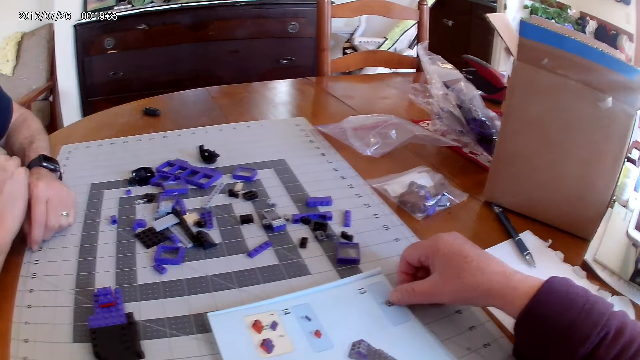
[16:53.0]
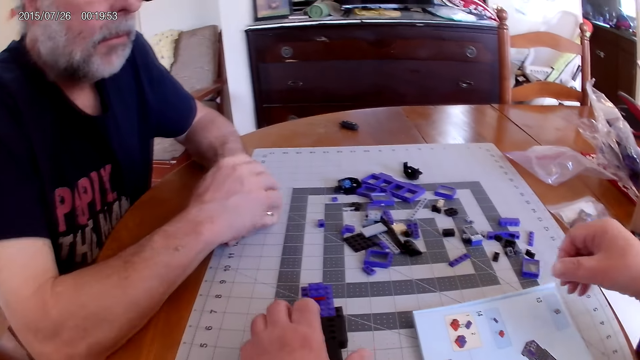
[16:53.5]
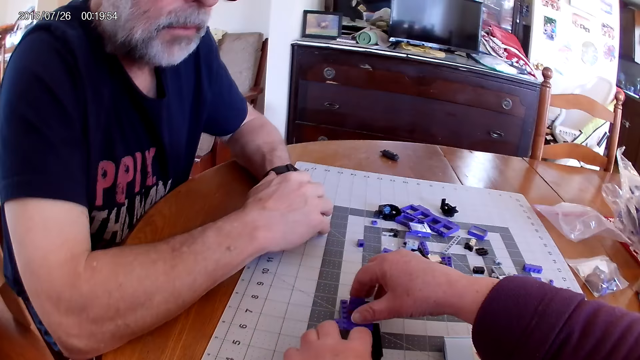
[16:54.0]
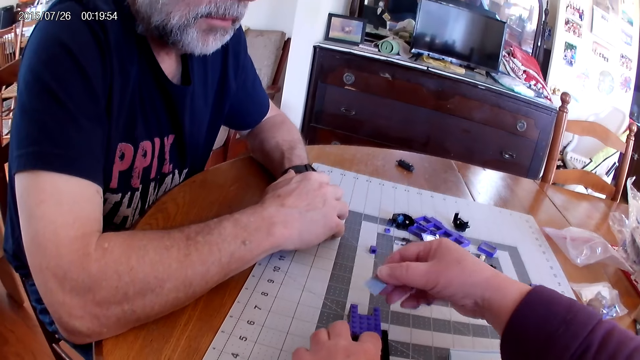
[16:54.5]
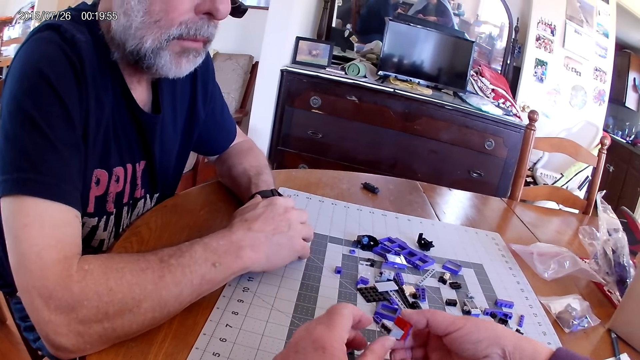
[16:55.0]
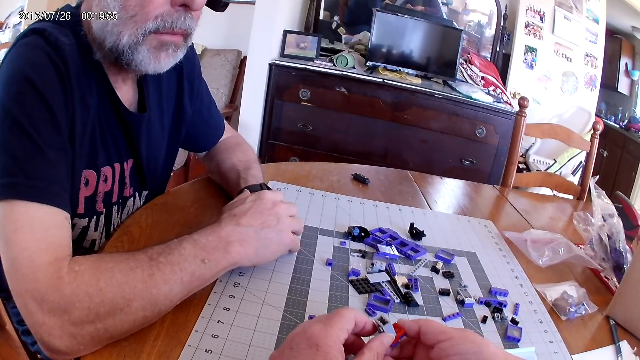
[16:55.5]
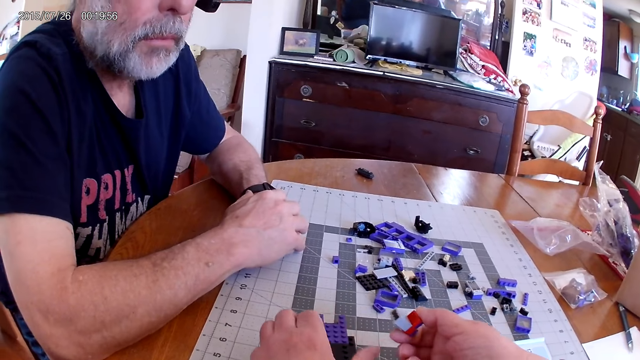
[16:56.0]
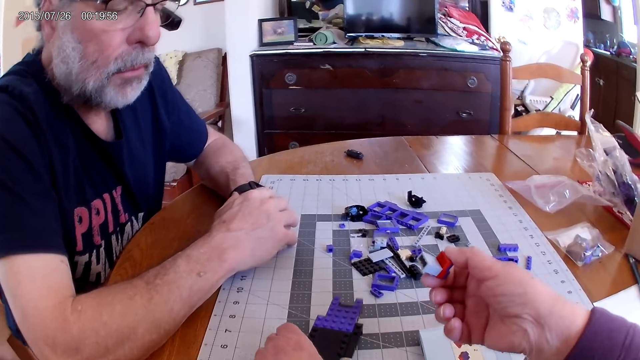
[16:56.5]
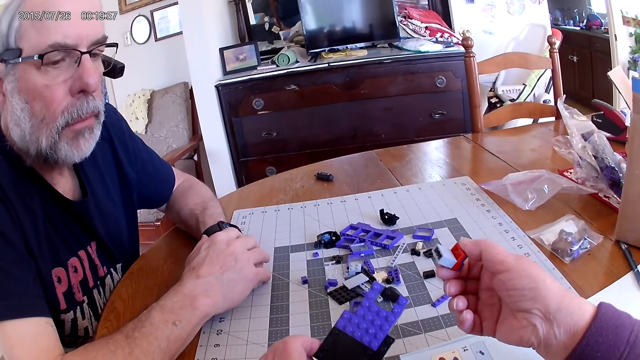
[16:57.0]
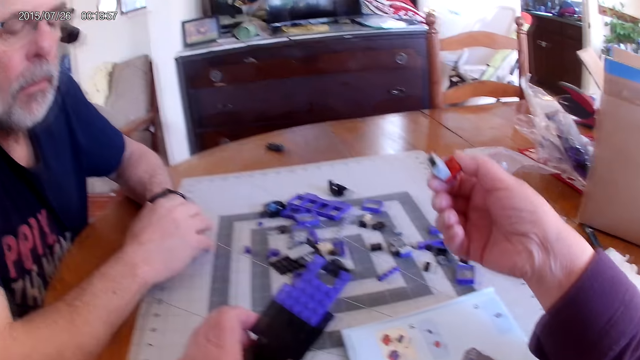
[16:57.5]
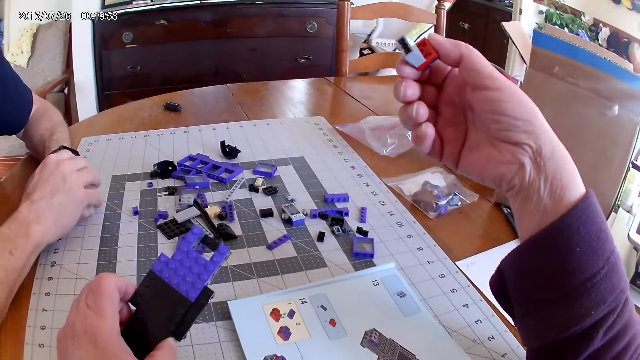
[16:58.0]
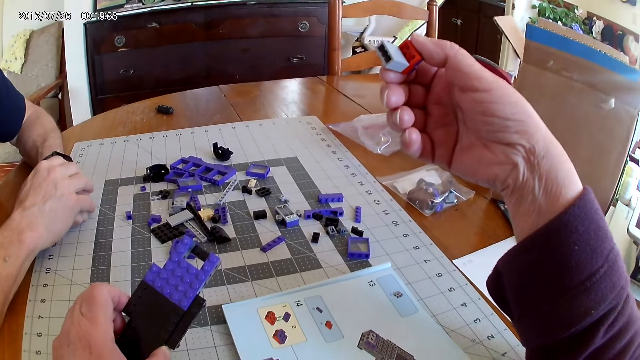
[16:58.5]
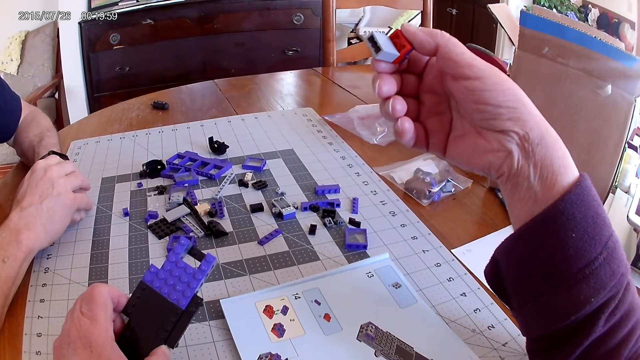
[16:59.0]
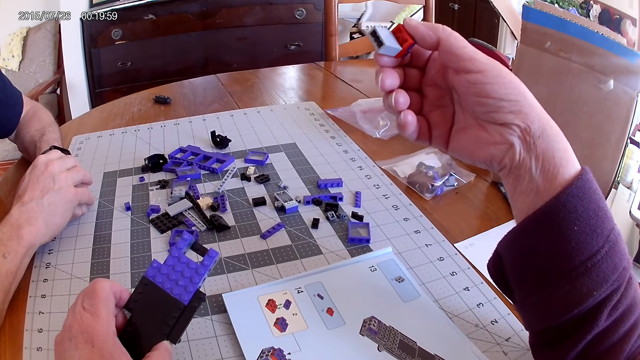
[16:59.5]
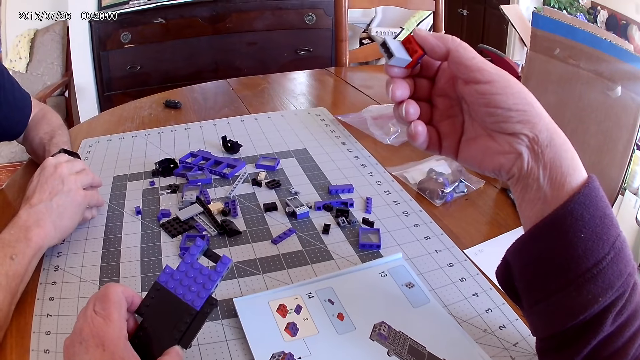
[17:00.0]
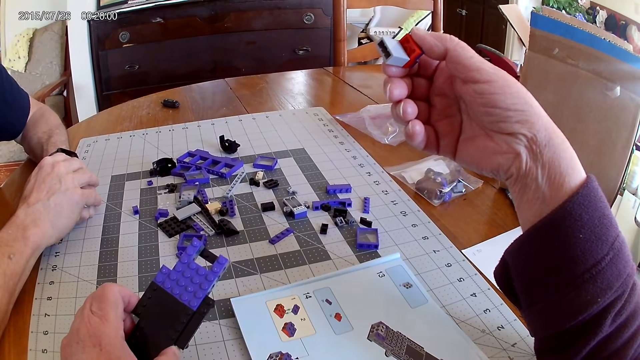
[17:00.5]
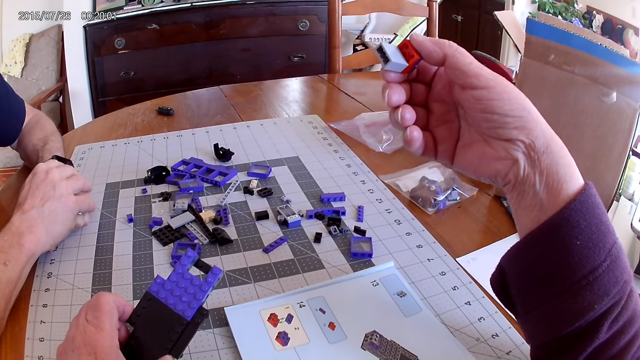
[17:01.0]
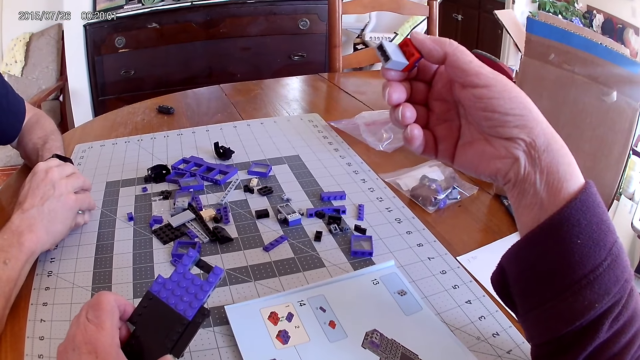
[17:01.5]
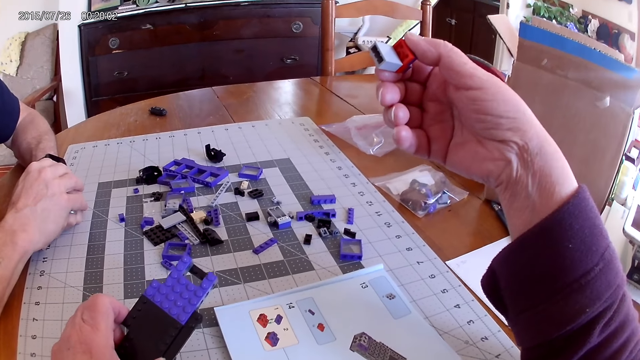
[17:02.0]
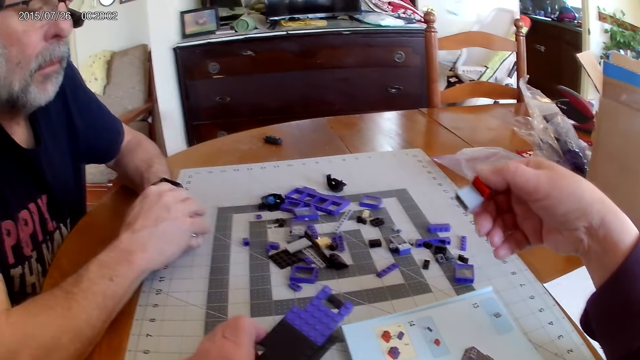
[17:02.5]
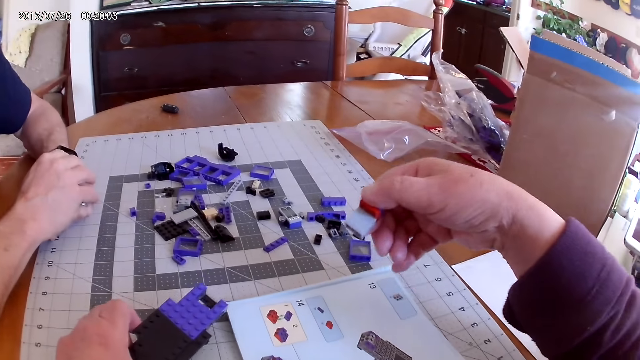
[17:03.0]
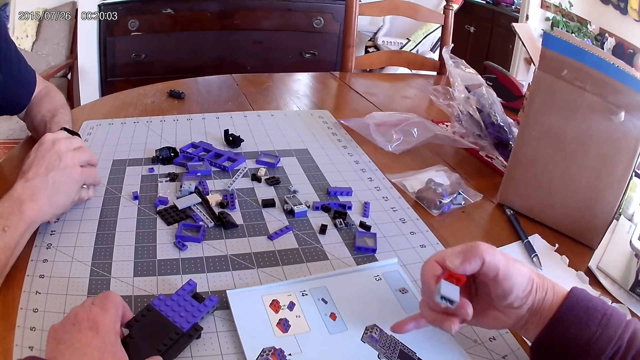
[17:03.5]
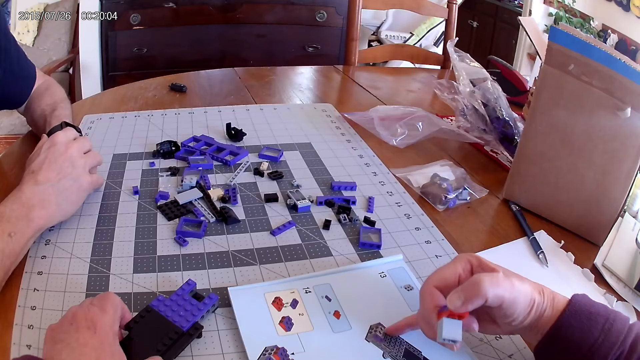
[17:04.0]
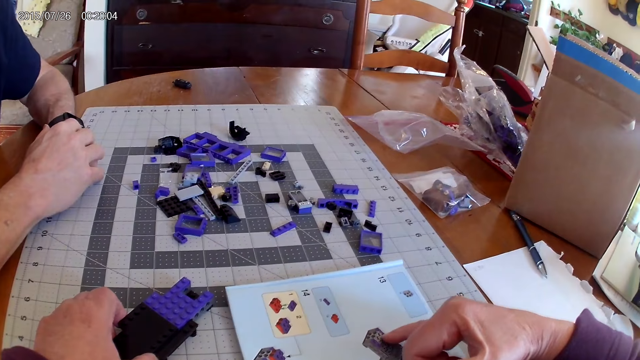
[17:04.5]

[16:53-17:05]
The camera wearer picks up a plastic piece. They pick up a plastic model. They lift up the device parts. They look at an instructional manual book.

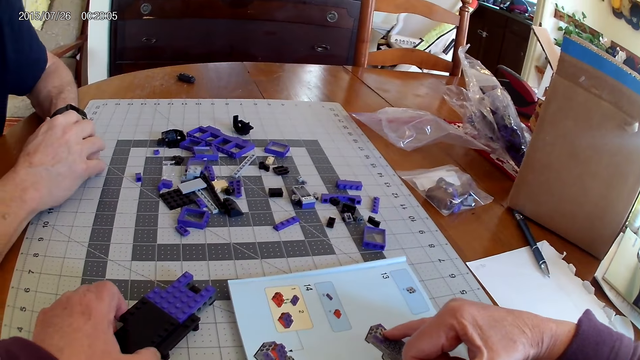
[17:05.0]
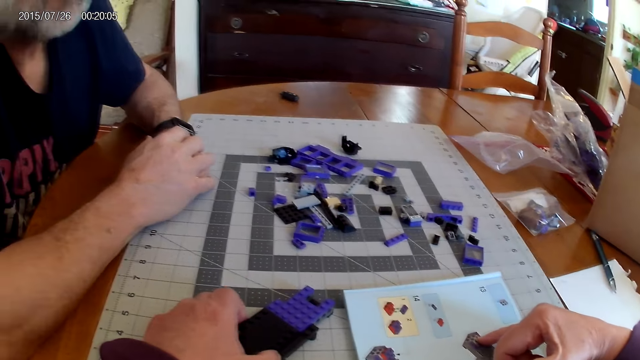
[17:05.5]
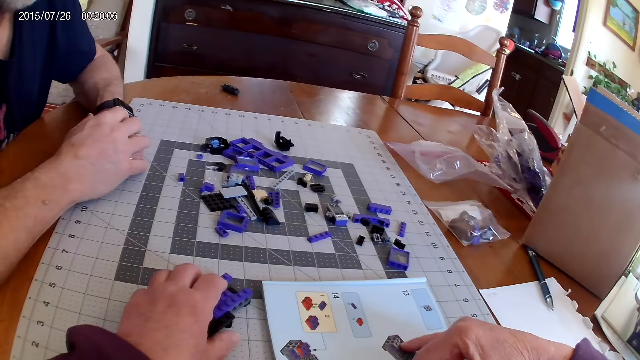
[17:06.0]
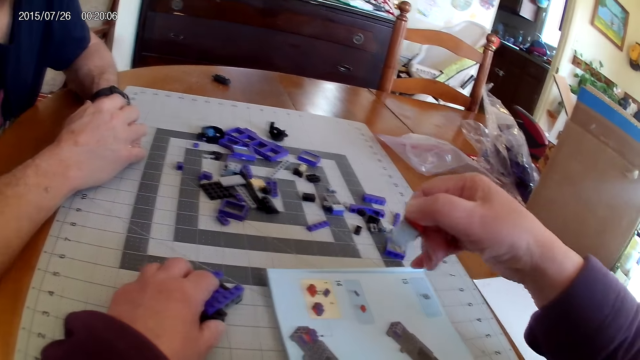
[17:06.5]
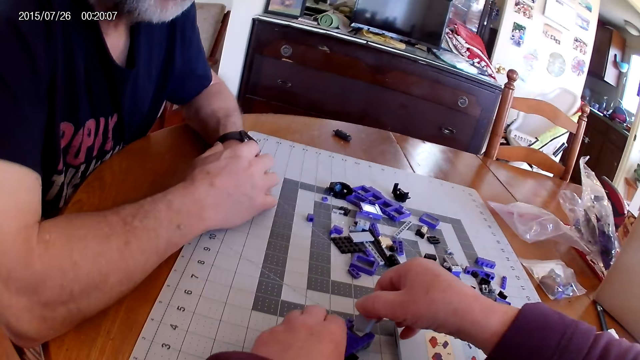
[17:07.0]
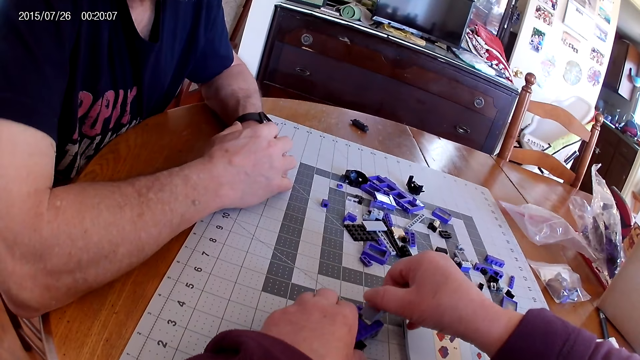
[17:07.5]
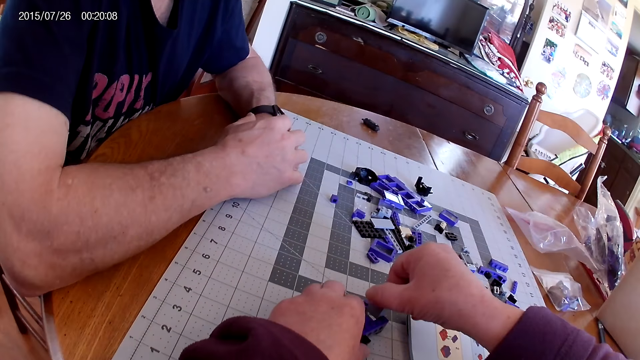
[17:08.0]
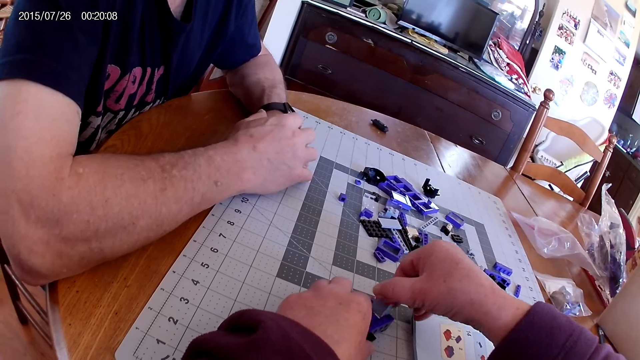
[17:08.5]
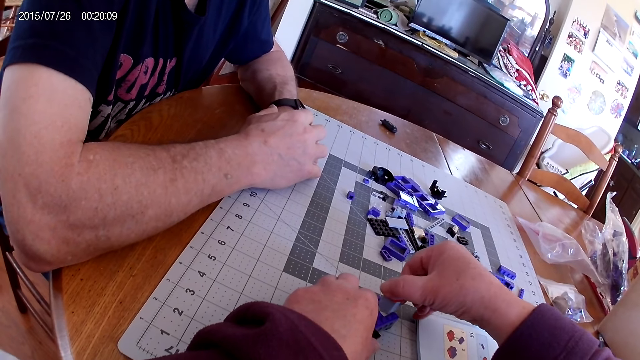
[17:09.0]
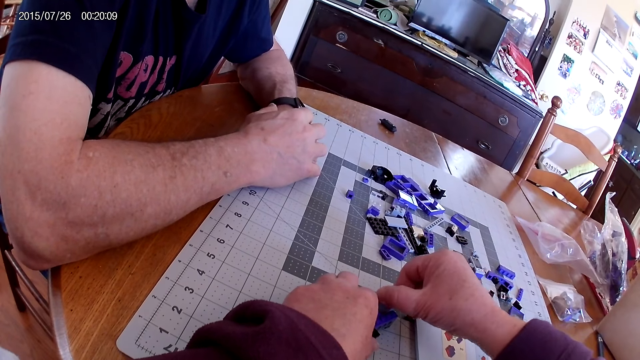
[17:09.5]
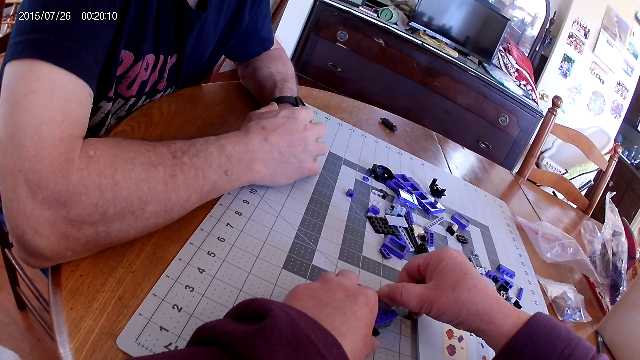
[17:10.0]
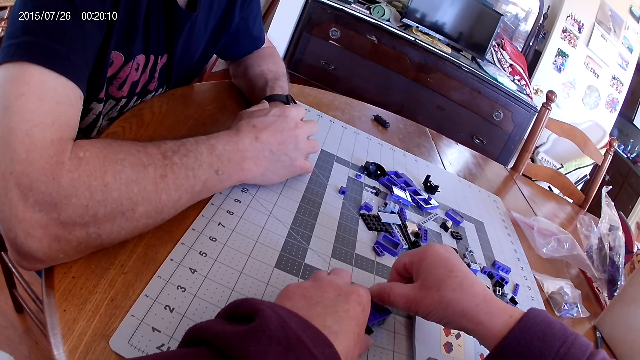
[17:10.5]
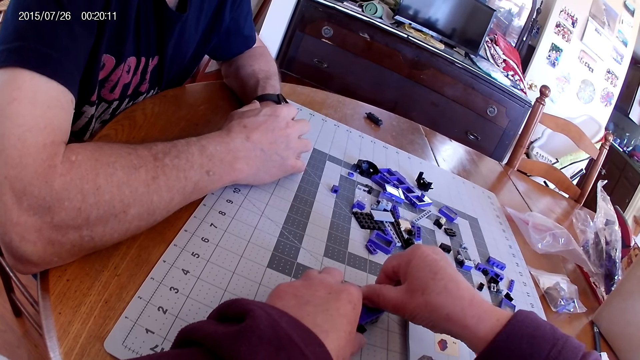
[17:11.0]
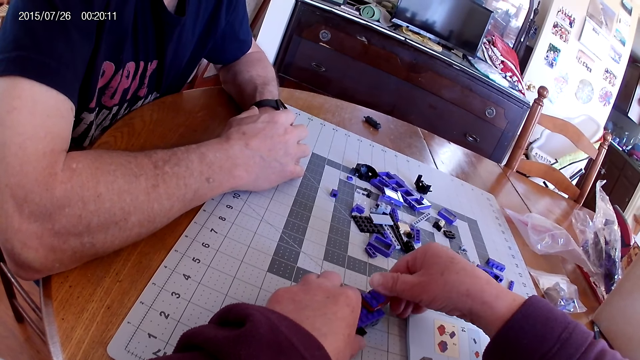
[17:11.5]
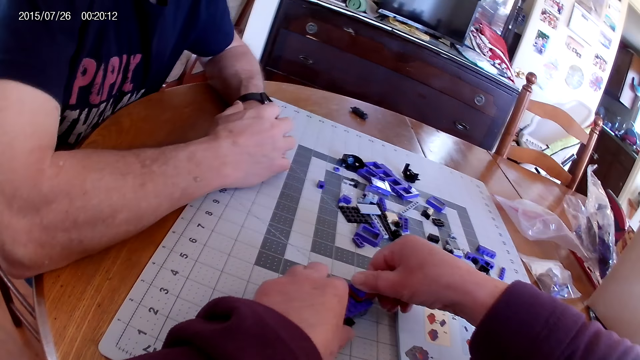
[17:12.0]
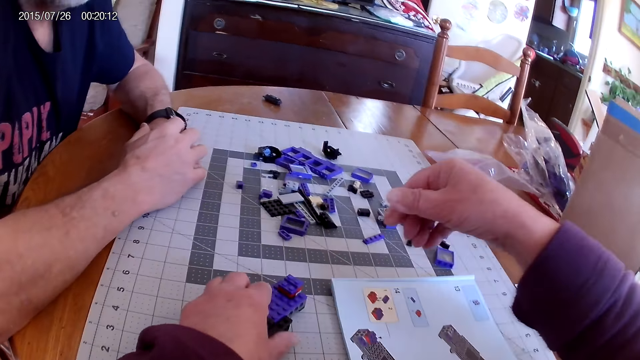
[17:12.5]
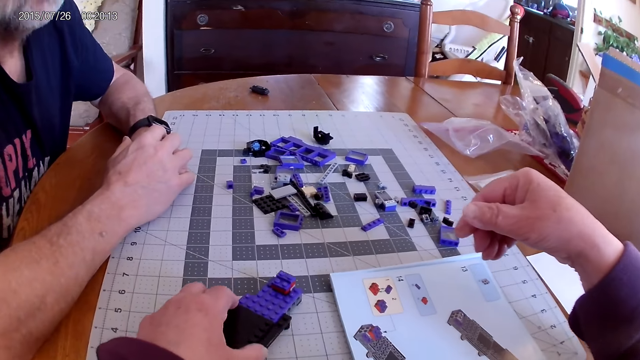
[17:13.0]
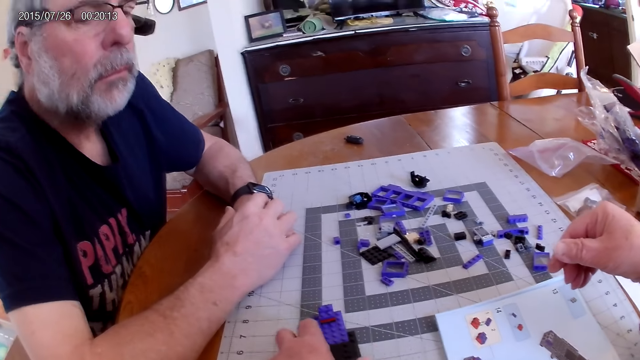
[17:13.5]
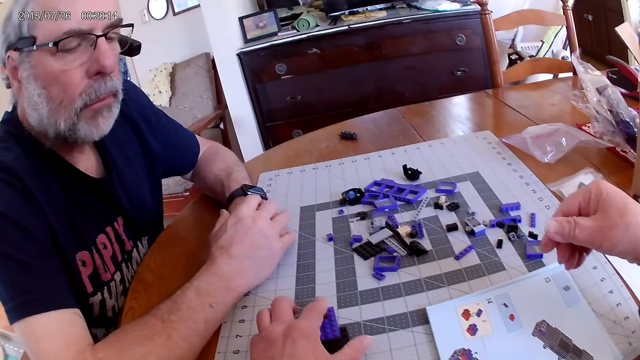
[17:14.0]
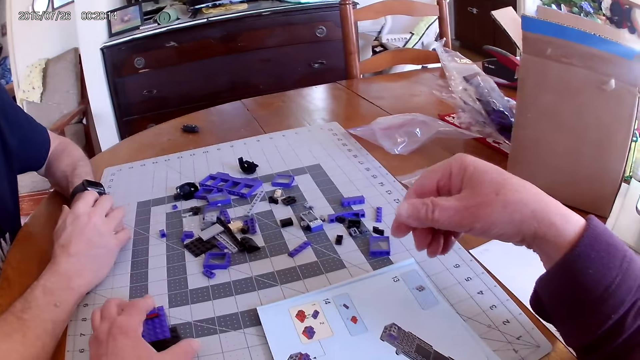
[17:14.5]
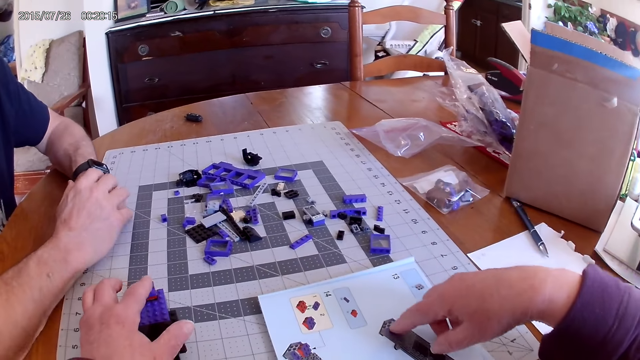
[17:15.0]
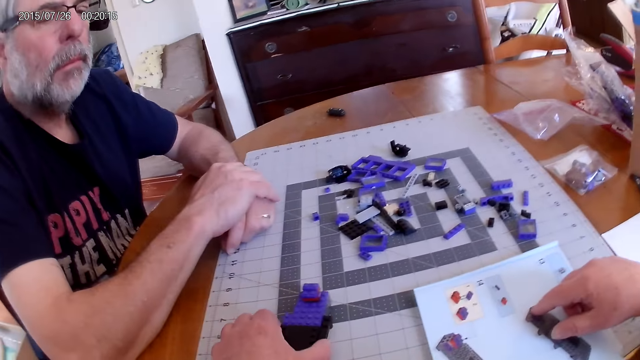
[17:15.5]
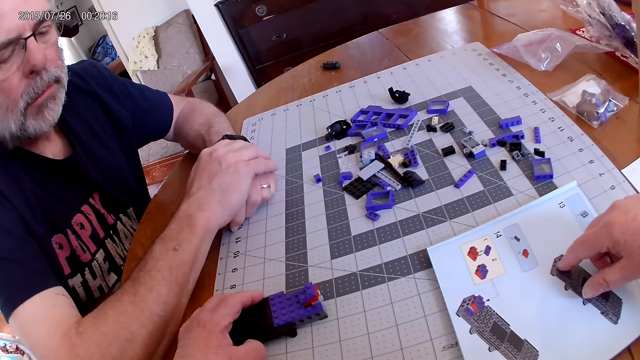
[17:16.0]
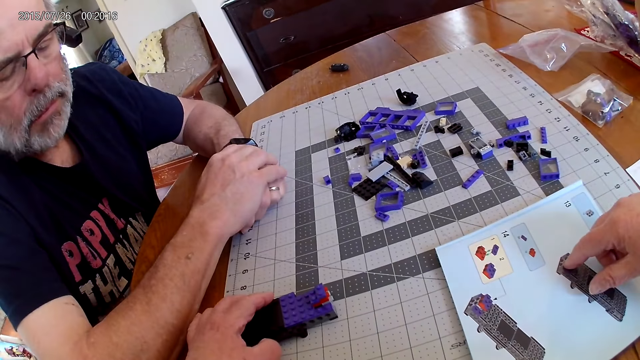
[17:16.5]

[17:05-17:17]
The camera wearer fixes the plastic pieces on the plastic model. They point at the instructional manual book.
